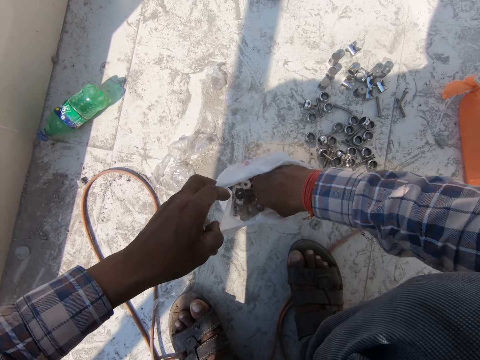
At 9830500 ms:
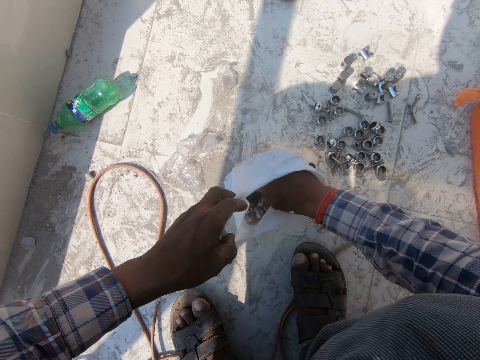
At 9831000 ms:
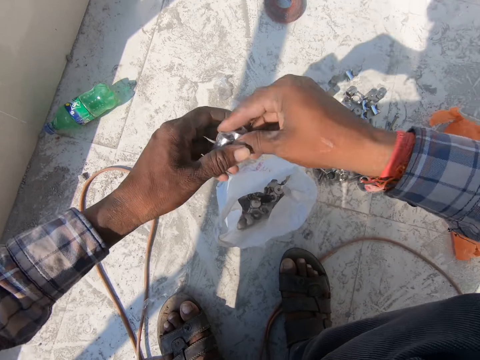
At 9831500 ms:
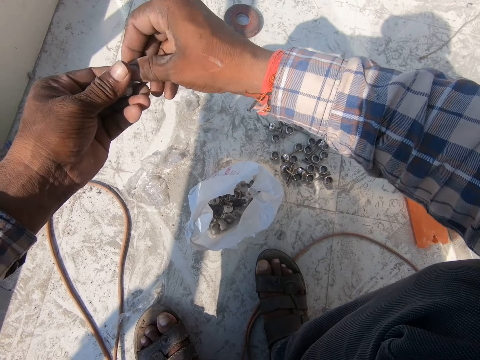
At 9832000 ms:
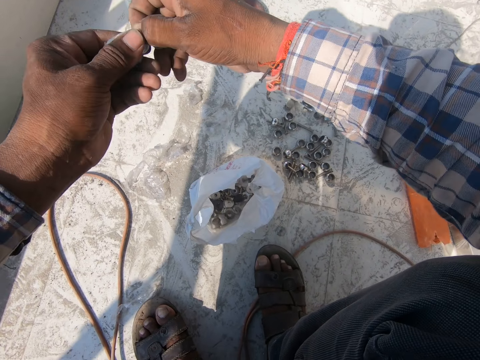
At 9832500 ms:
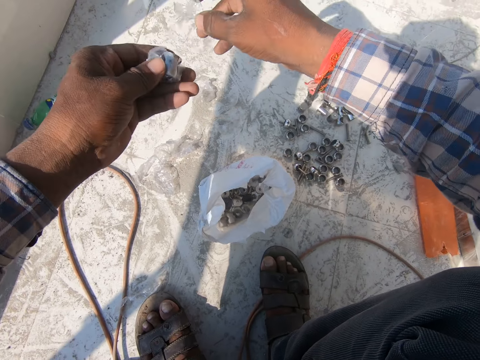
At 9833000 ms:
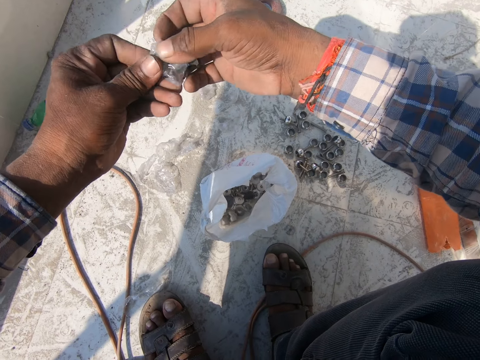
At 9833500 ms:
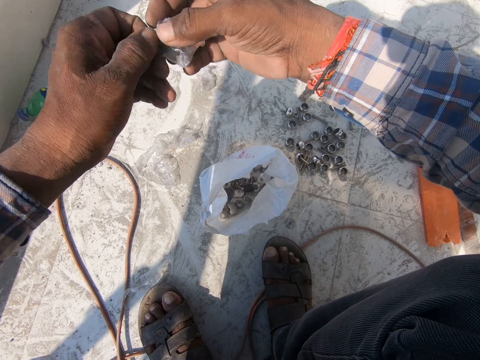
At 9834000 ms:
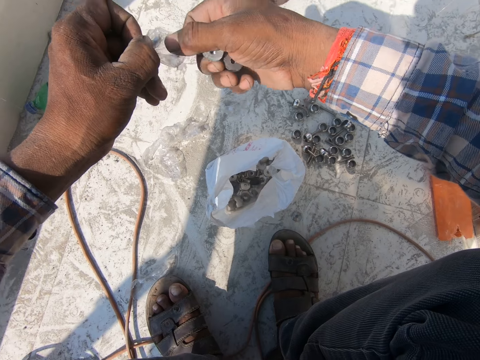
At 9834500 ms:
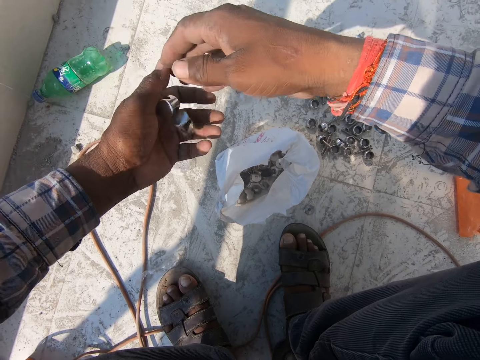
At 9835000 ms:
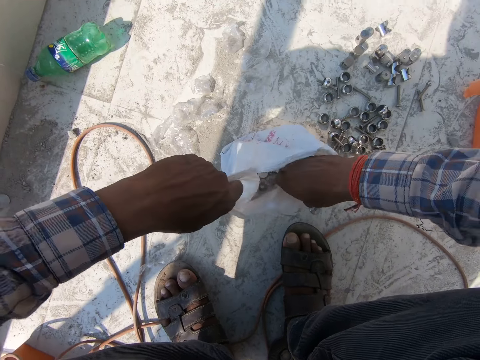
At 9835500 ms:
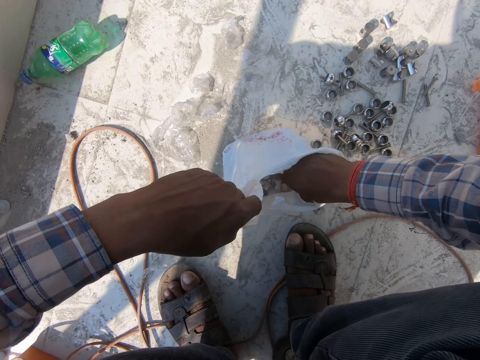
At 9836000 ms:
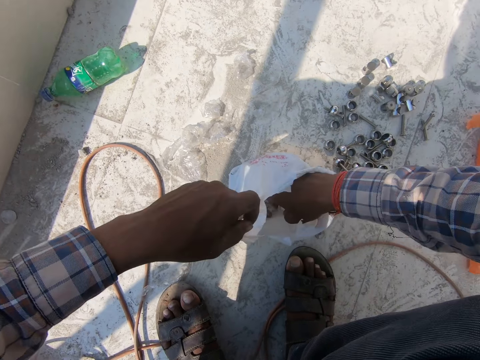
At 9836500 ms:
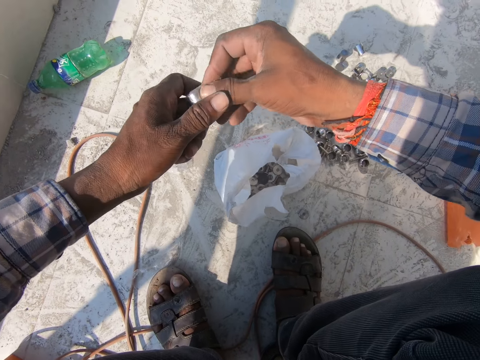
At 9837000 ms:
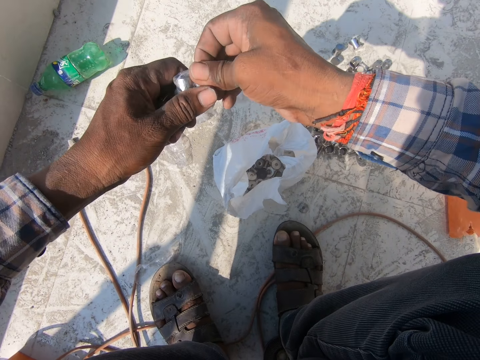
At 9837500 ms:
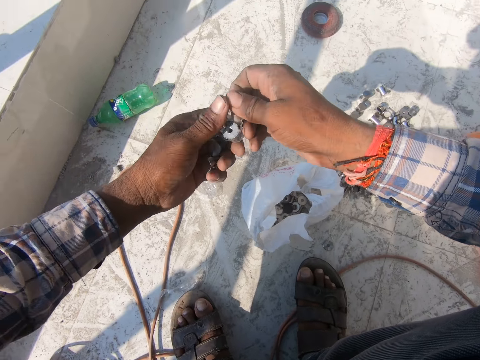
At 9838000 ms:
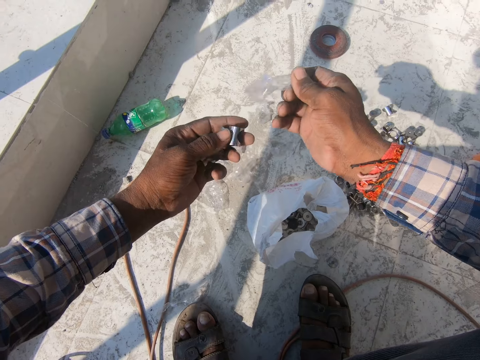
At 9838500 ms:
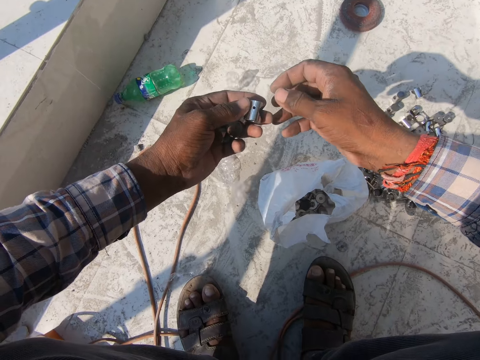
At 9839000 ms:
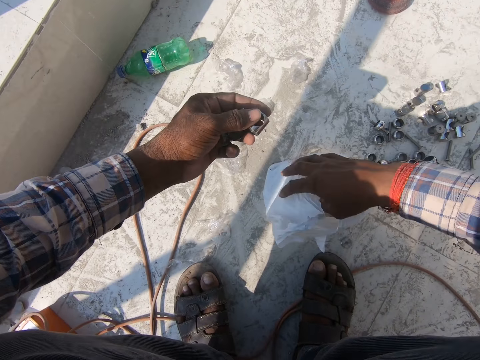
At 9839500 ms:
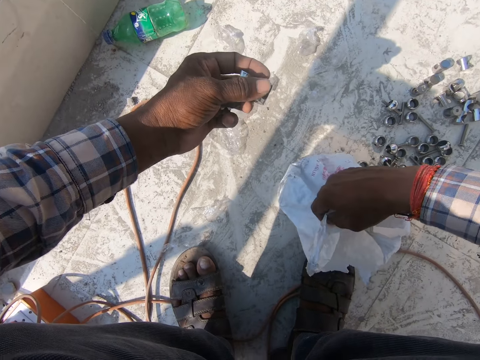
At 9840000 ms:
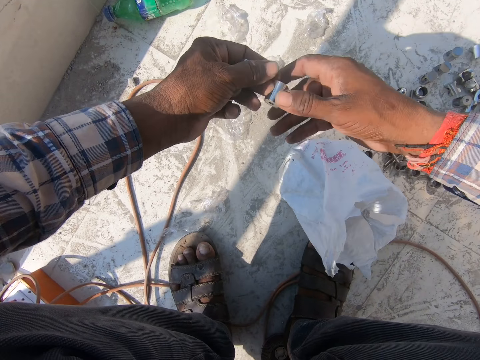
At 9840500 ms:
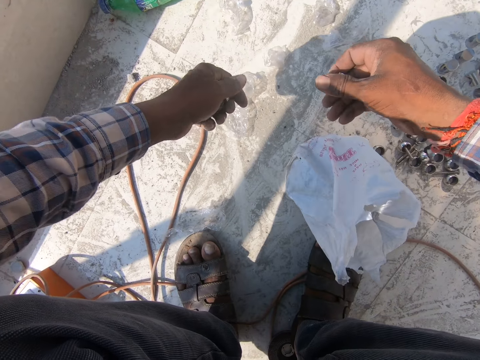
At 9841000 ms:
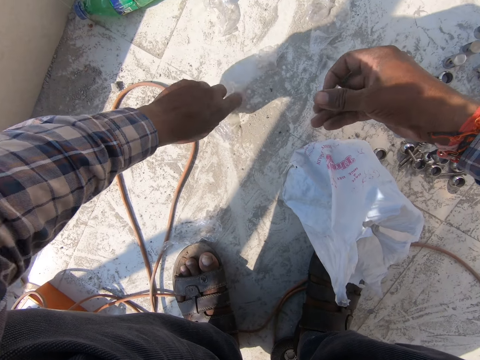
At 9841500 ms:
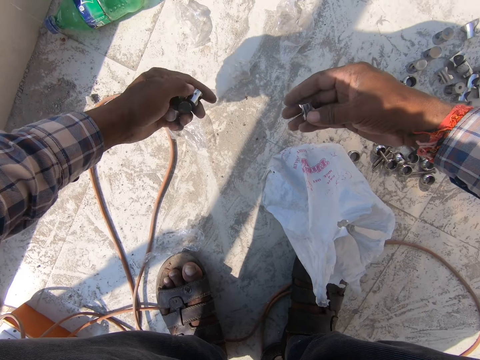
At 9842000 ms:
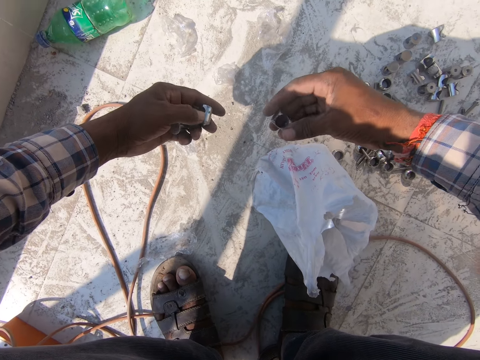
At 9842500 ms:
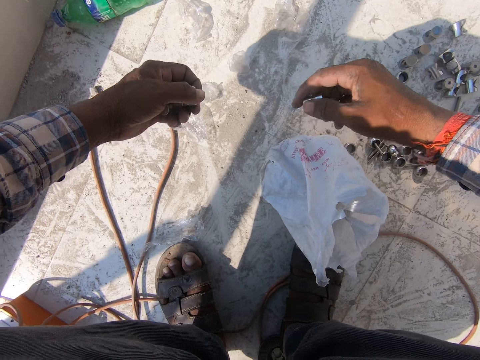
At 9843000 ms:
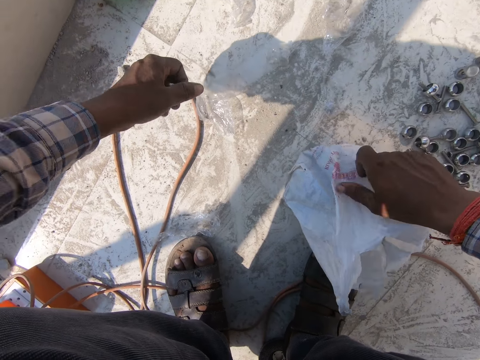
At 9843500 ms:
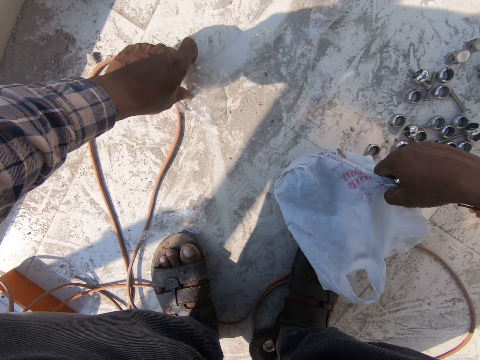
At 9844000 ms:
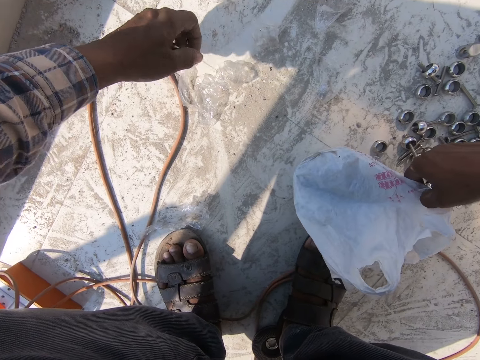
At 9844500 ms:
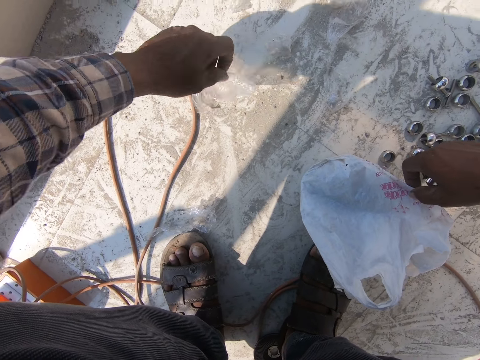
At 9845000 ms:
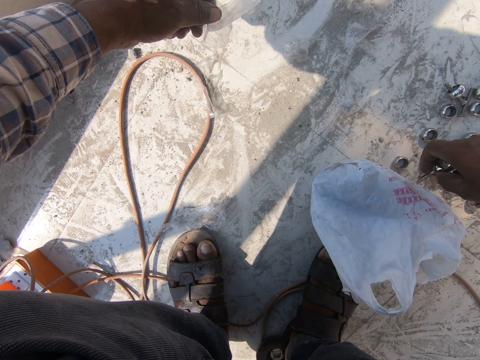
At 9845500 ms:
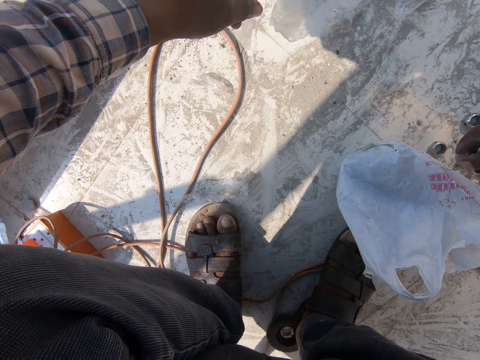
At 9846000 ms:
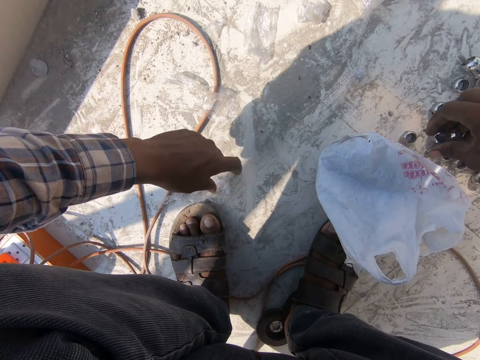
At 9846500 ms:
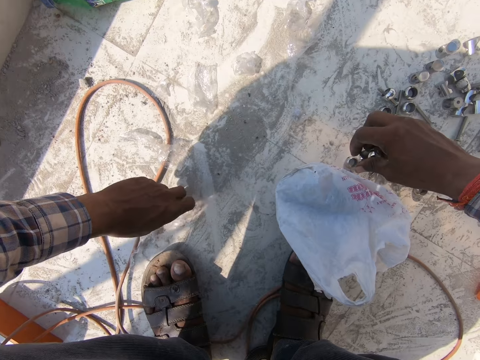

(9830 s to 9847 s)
The camera wearer picks the nuts from the paper bag. They unwrap the papers or metal connector seals from the nuts. They drop the paper on the floor. They pour the nuts to the left hand. They pick the nuts from the paper bag. They unwrap the papers from the nuts. They drop the paper to the floor. They touch the paper bag. They transfer a nut to the right hand. They put the paper together. They move the metal seal on the floor. They touch the paper bag.

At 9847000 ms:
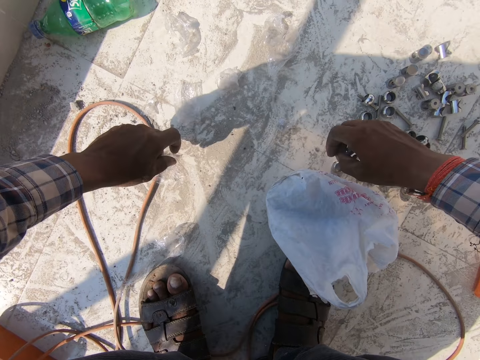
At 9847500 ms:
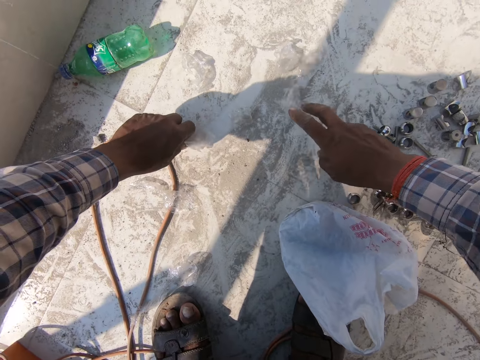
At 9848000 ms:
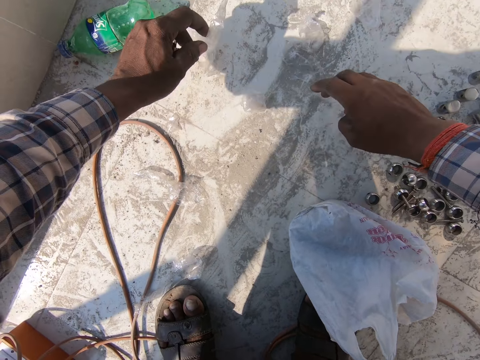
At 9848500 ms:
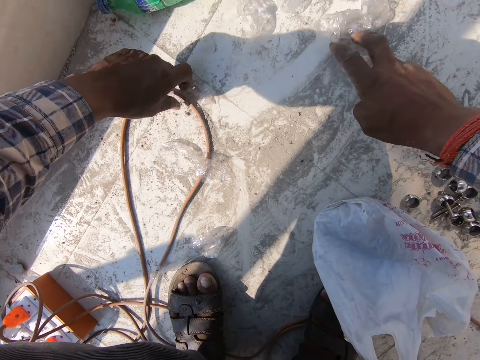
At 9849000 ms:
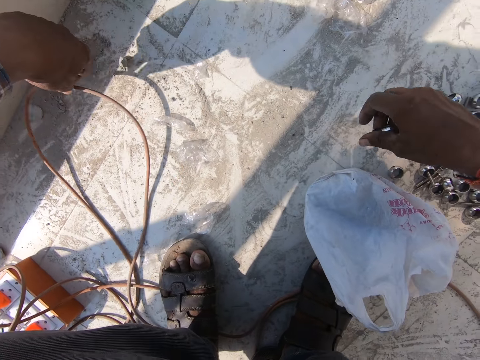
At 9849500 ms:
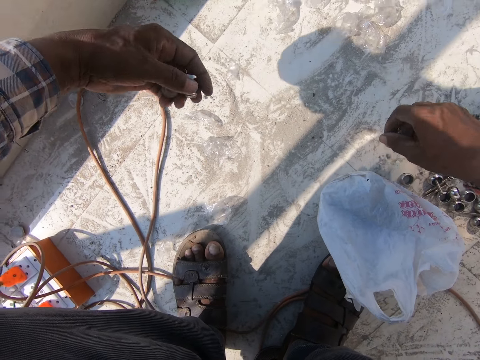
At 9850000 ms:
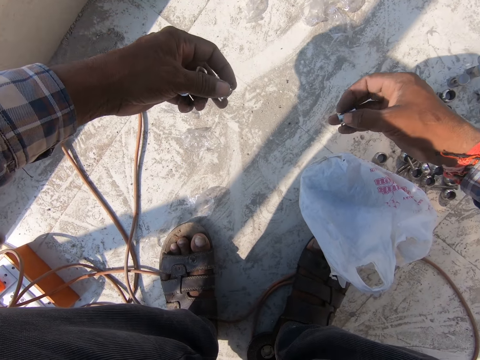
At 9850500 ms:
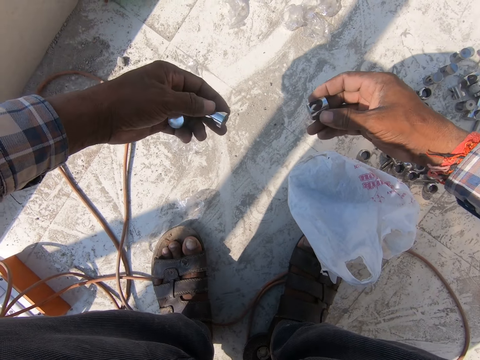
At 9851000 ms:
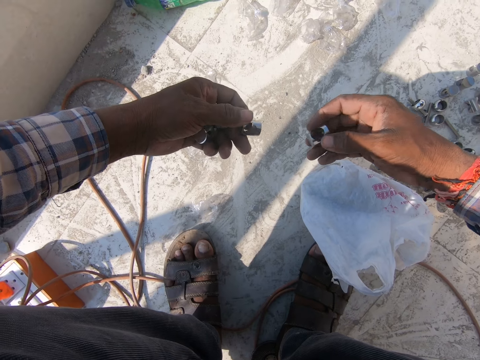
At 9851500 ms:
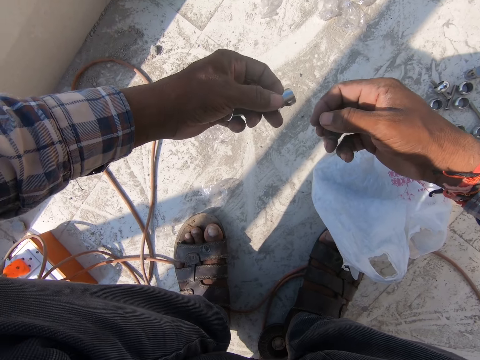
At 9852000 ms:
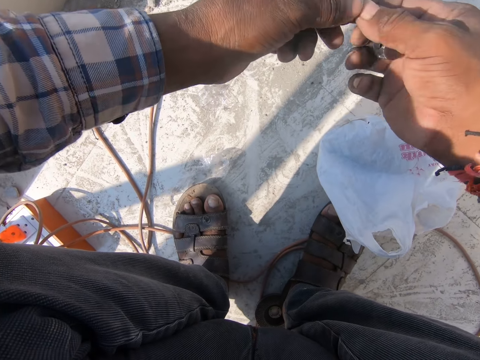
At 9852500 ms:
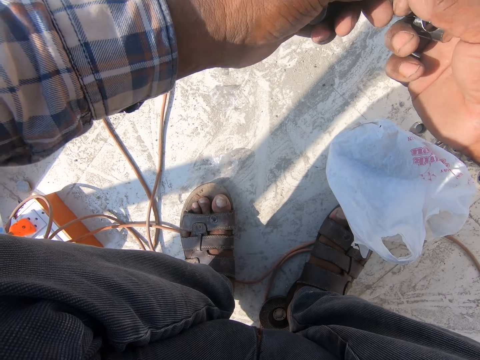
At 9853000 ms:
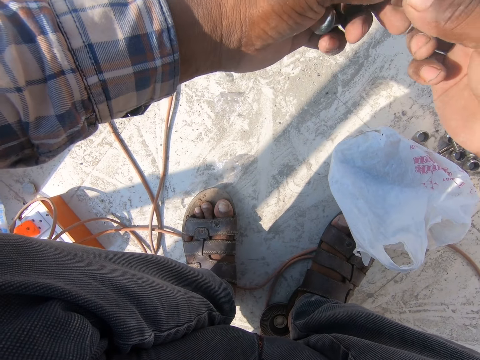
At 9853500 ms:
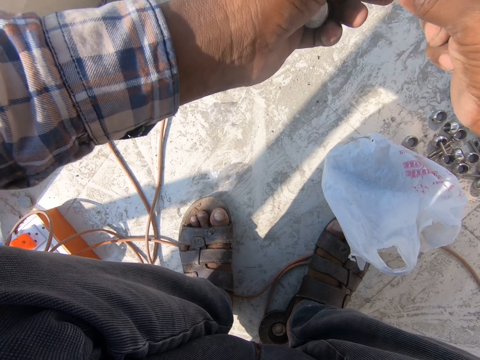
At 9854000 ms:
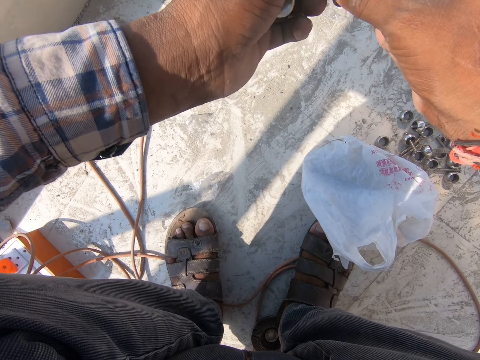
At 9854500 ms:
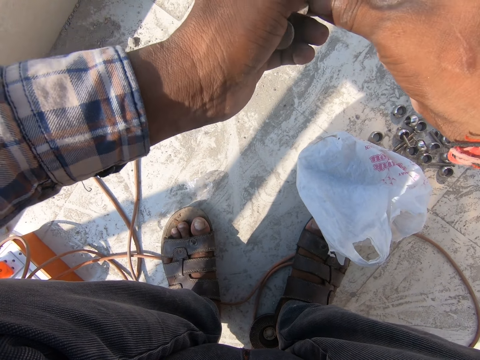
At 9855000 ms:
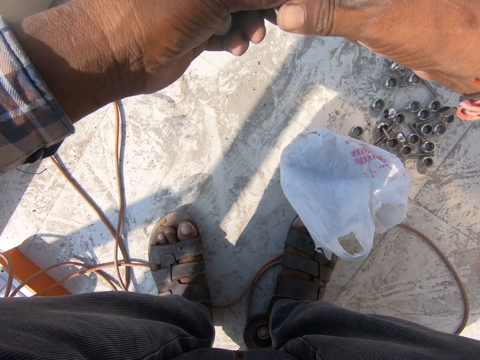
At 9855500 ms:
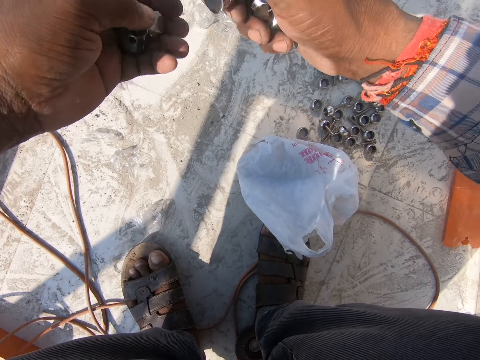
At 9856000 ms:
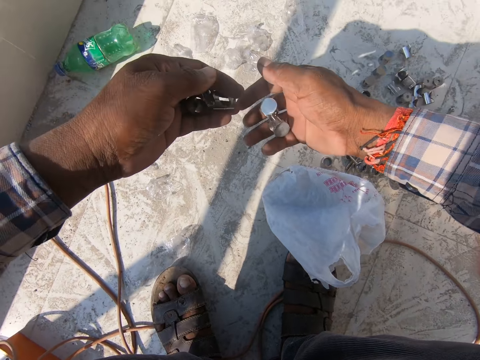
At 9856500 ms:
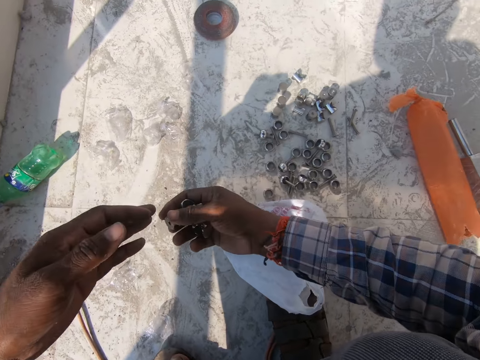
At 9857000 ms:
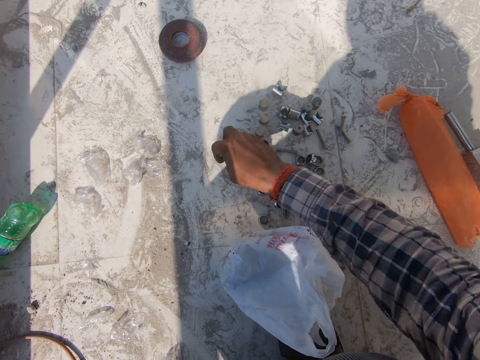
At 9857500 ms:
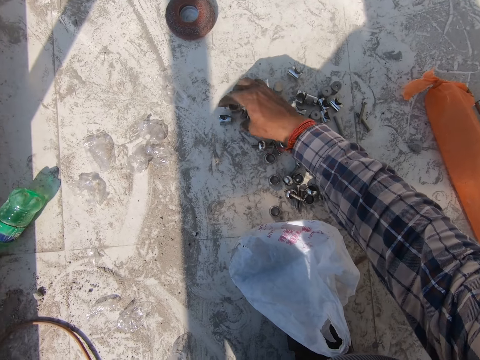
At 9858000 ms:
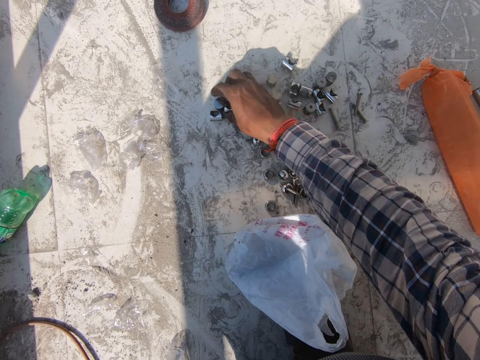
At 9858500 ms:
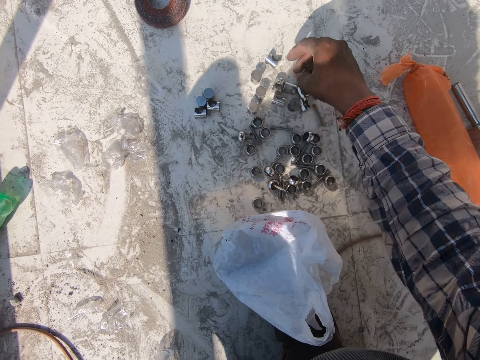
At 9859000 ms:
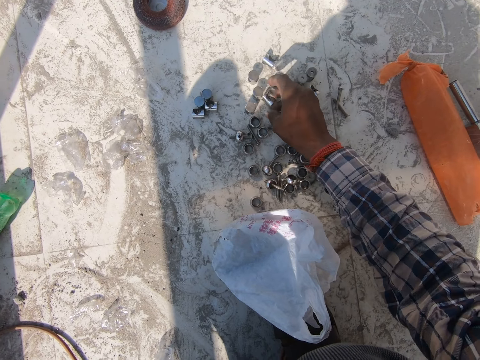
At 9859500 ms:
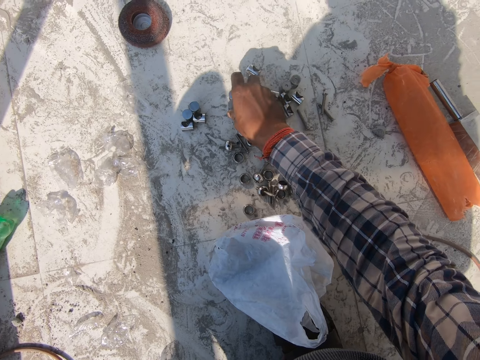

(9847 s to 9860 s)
The camera wearer moves the cable away. He transfers a nut or metal connector to the right hand. He holds the metal connectors in his hand. He puts the nuts on the floor. He sorts the metal connectors on the floor.
